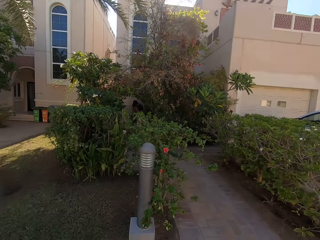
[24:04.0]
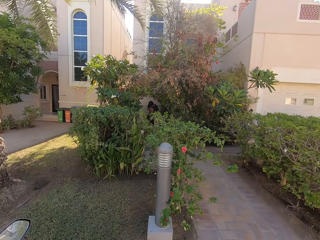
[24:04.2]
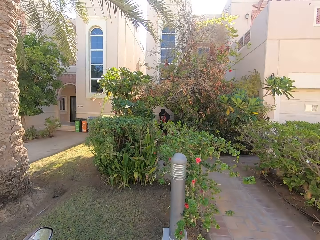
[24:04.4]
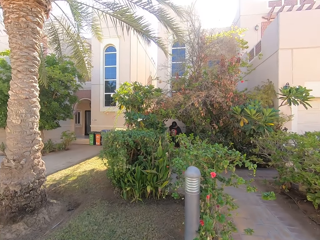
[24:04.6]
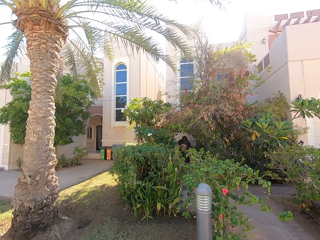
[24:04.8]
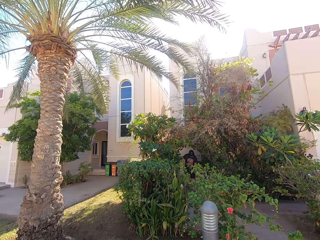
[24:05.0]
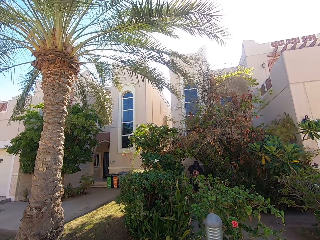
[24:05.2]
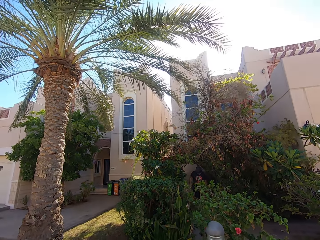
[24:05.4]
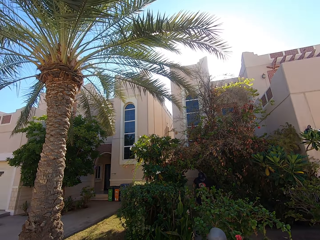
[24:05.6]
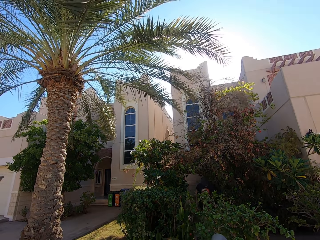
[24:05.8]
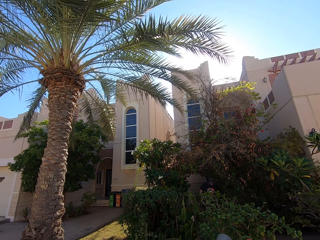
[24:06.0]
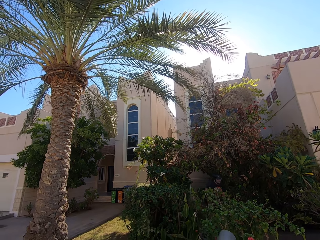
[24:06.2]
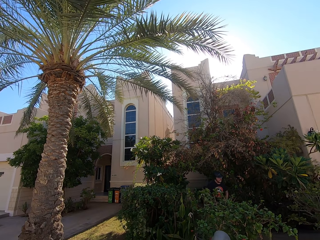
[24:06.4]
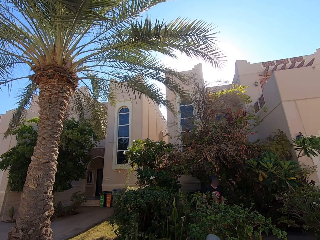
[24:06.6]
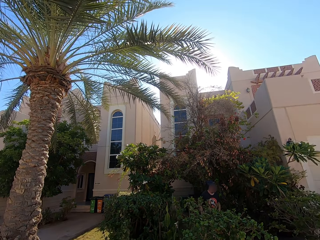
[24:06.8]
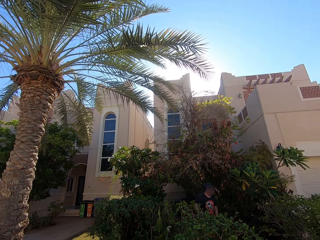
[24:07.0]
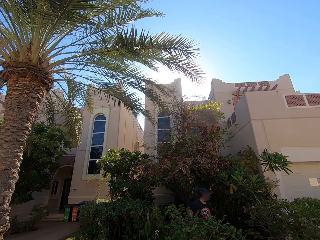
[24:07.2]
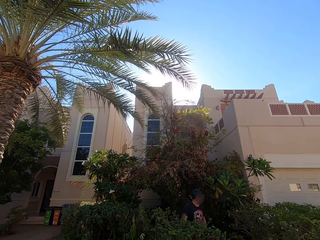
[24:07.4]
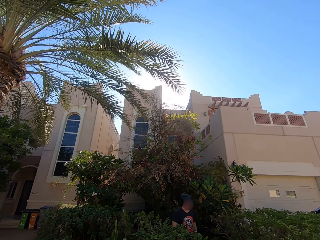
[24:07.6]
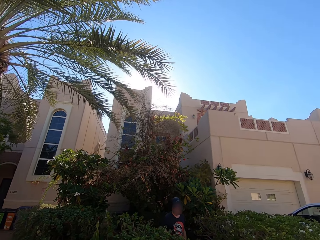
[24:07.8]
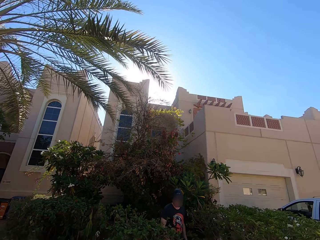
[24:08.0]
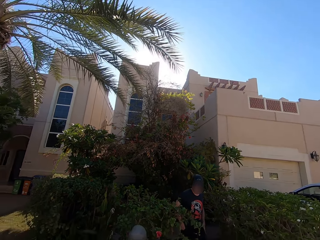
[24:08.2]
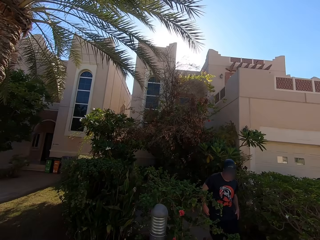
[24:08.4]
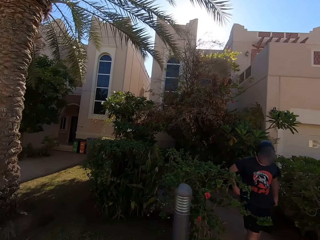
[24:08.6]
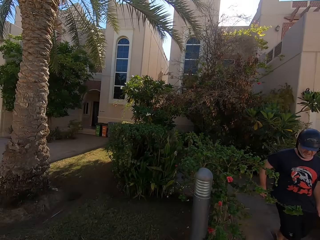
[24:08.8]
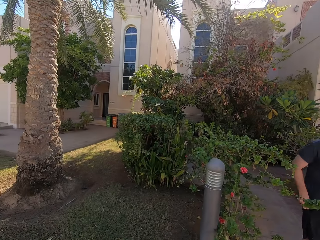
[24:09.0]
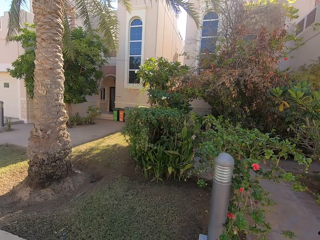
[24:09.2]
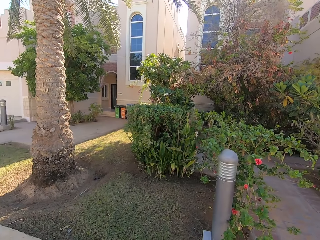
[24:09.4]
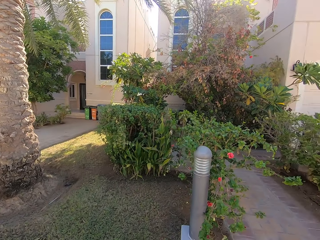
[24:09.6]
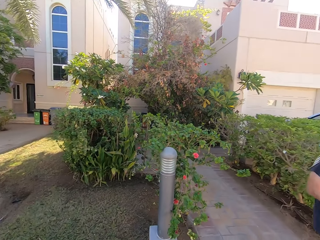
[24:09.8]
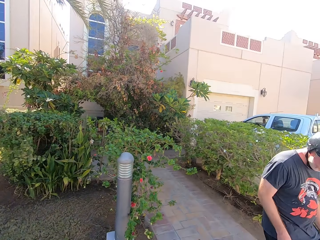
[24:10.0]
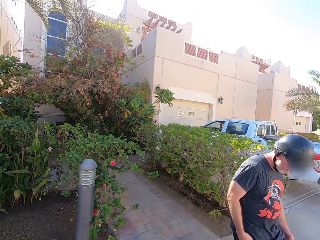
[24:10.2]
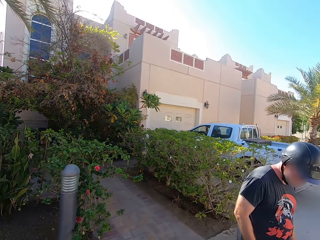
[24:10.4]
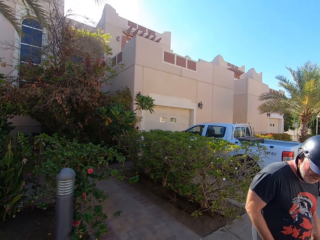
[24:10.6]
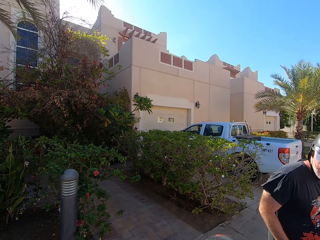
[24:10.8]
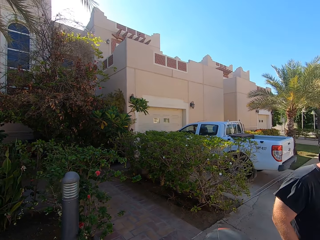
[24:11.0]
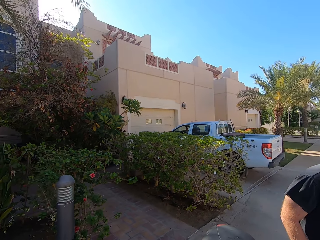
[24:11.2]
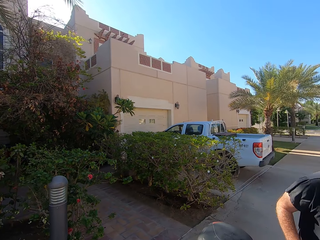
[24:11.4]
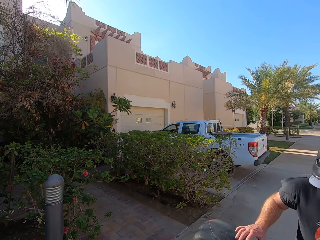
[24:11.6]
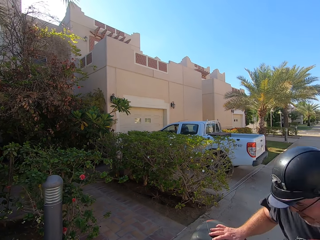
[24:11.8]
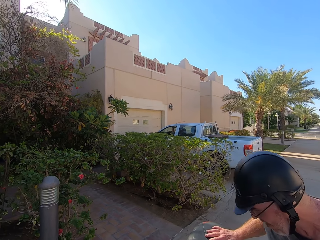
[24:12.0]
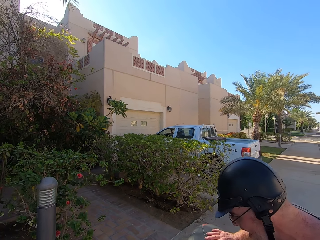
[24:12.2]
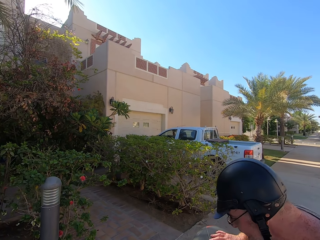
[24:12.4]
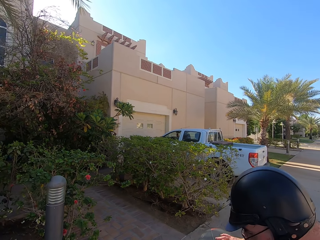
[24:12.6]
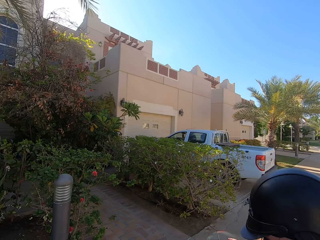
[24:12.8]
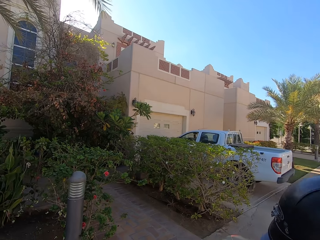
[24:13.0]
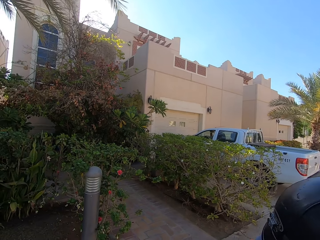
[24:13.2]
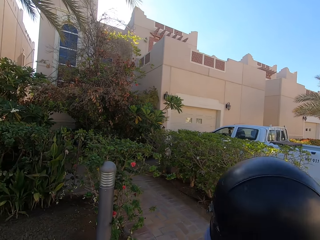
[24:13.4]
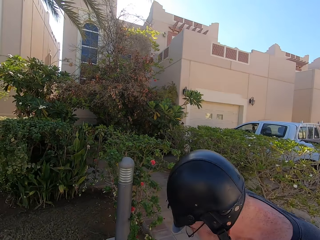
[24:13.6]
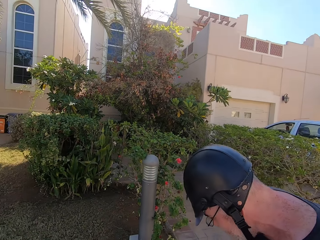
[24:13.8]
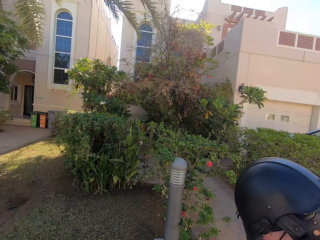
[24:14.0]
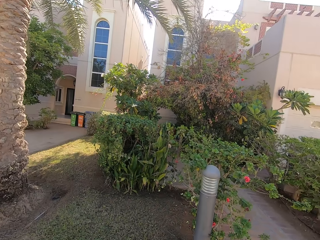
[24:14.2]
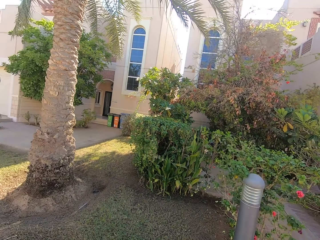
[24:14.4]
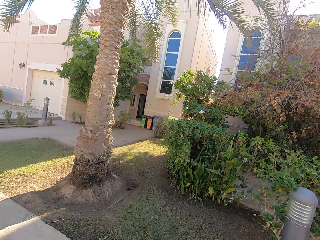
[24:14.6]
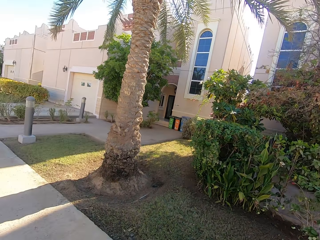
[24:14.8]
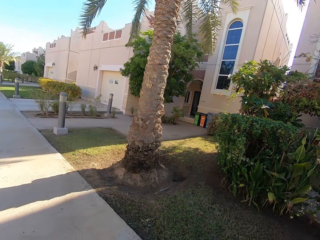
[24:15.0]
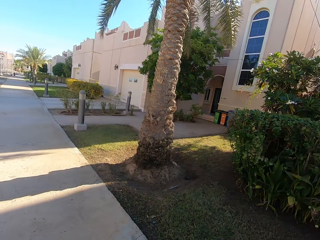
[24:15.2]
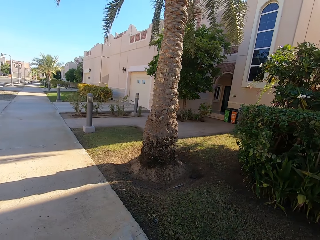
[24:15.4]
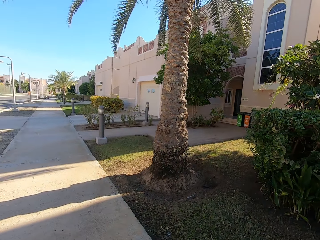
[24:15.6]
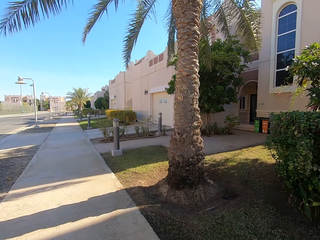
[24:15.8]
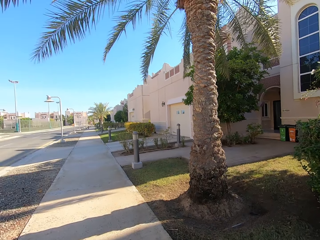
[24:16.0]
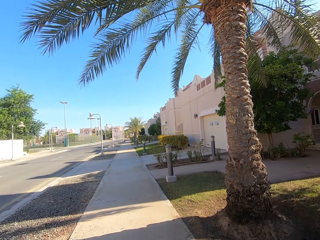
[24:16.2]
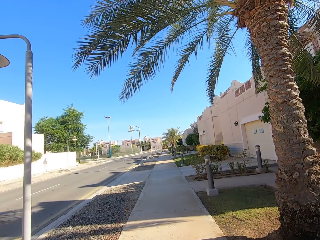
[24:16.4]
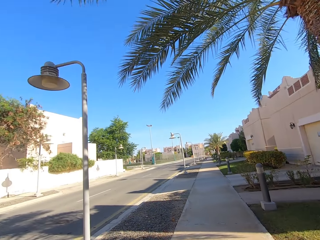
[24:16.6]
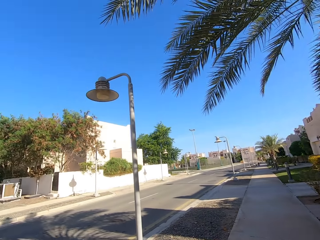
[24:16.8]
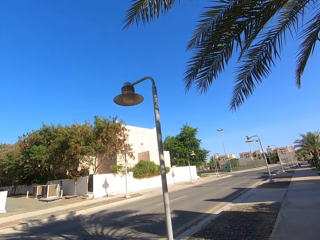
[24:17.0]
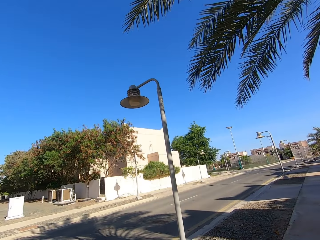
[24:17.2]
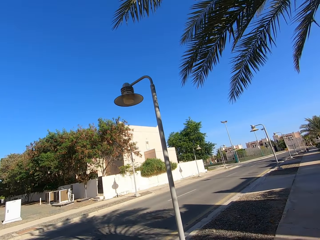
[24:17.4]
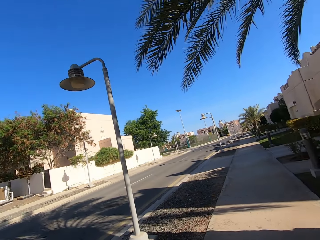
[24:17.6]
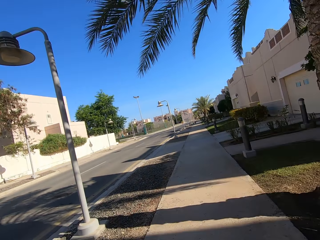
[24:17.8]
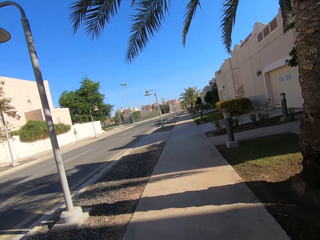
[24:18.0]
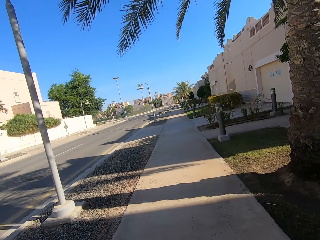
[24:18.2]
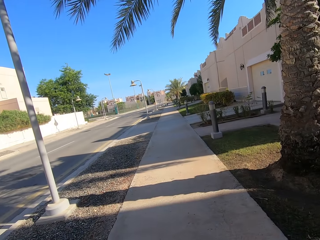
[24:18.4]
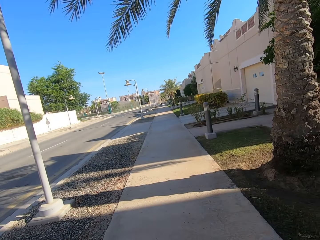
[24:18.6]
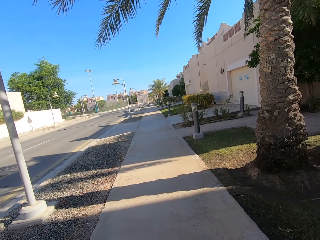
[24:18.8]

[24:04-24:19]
A man walks away from a building. The man boards a motorcycle. The camera wearer looks around.

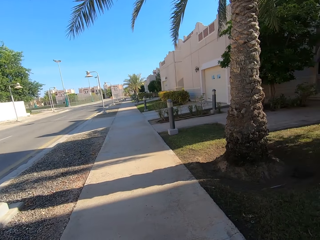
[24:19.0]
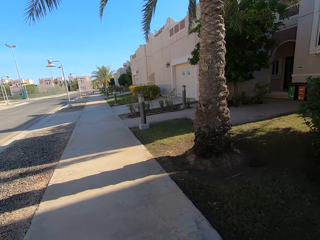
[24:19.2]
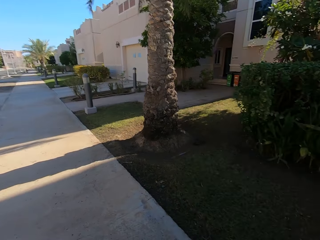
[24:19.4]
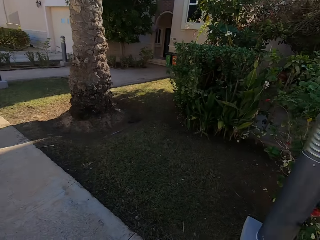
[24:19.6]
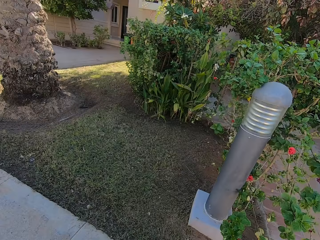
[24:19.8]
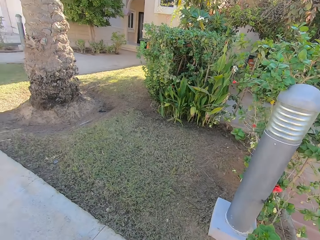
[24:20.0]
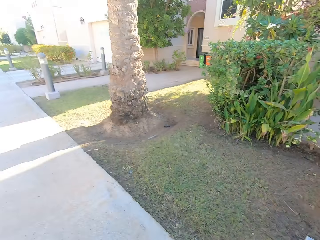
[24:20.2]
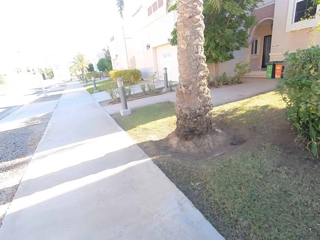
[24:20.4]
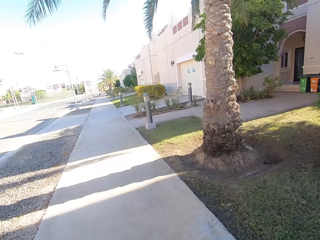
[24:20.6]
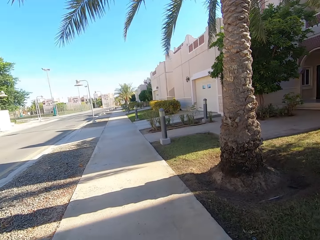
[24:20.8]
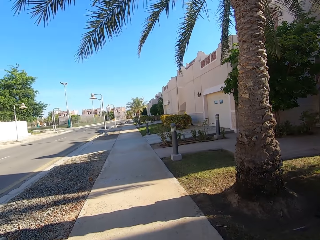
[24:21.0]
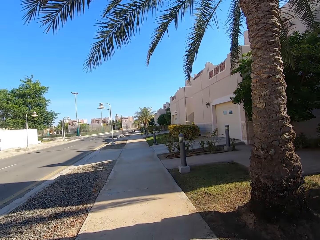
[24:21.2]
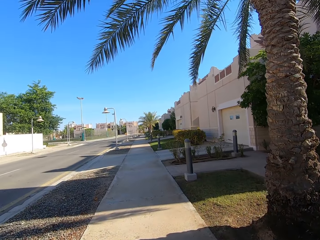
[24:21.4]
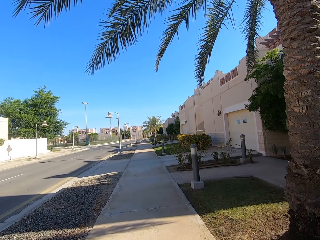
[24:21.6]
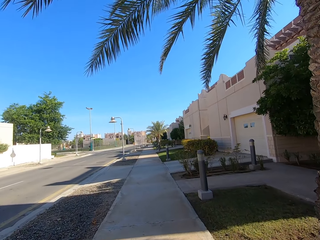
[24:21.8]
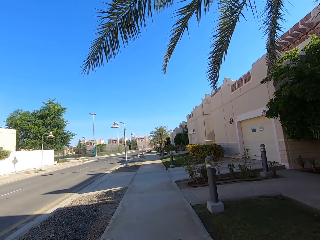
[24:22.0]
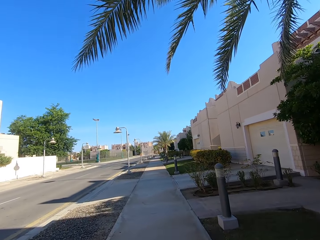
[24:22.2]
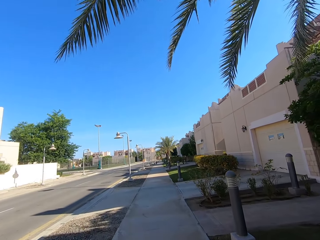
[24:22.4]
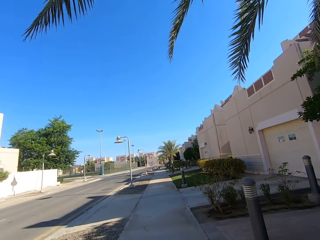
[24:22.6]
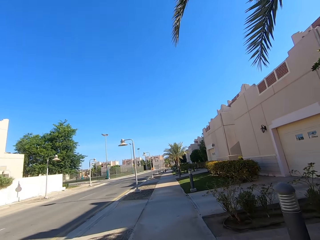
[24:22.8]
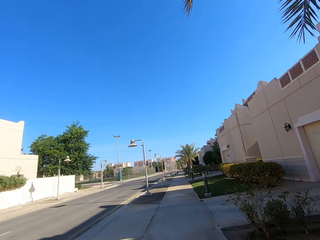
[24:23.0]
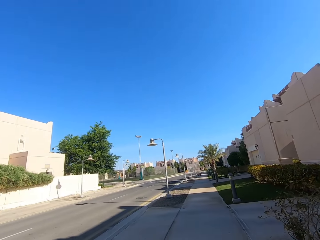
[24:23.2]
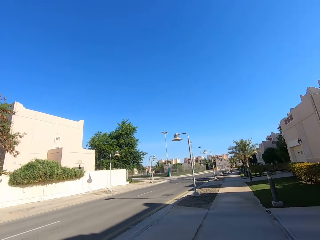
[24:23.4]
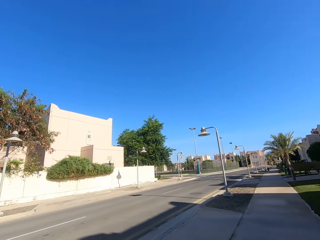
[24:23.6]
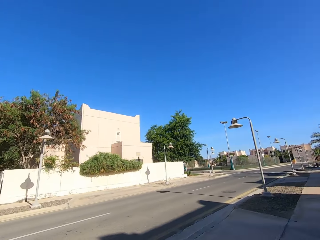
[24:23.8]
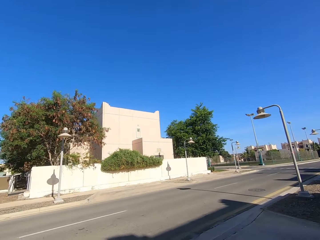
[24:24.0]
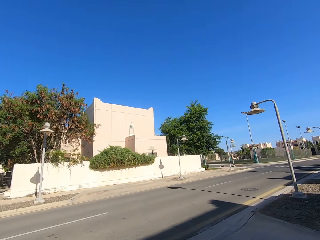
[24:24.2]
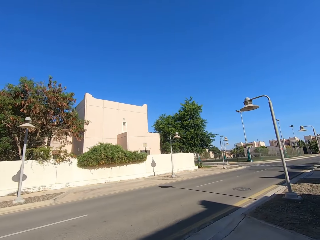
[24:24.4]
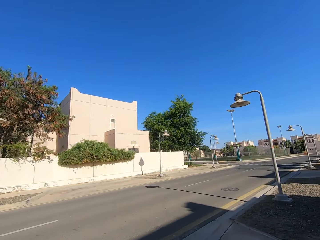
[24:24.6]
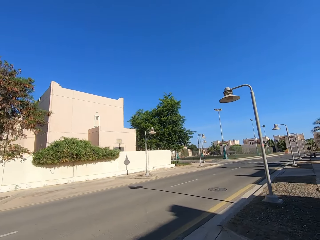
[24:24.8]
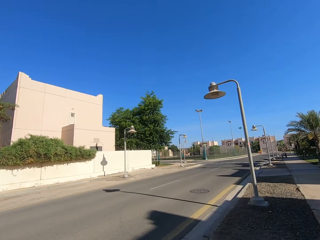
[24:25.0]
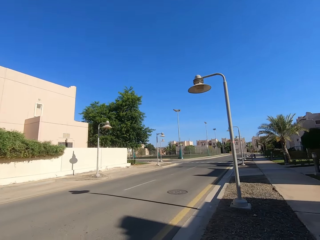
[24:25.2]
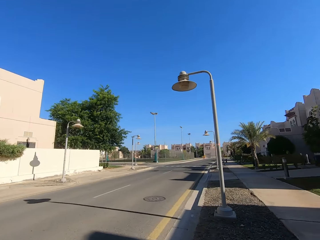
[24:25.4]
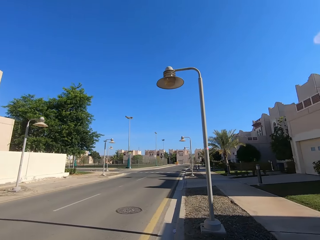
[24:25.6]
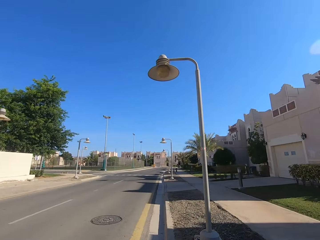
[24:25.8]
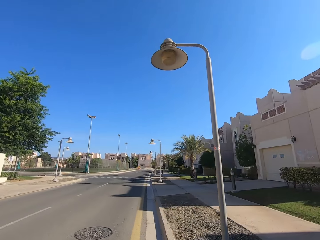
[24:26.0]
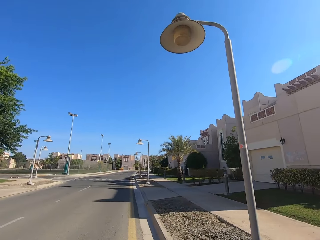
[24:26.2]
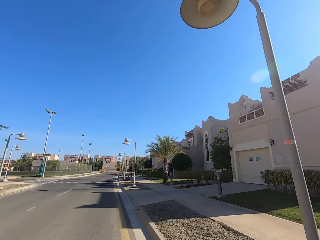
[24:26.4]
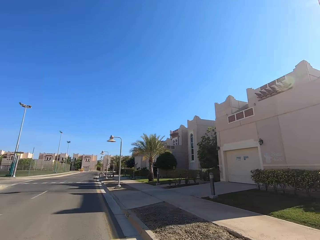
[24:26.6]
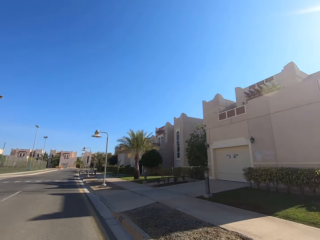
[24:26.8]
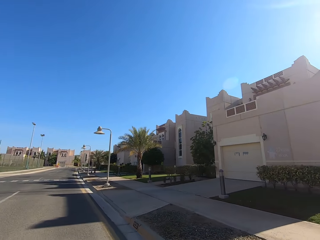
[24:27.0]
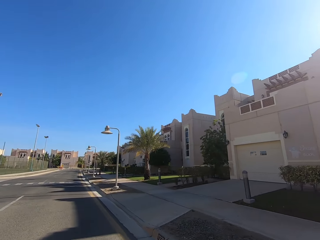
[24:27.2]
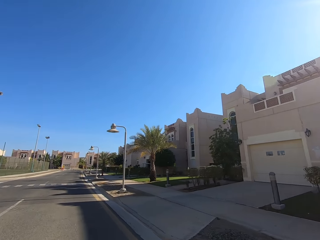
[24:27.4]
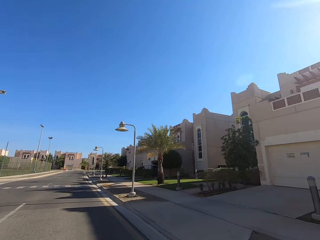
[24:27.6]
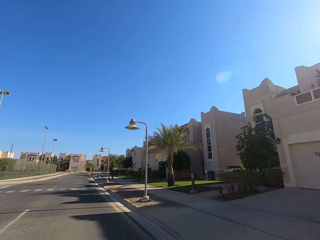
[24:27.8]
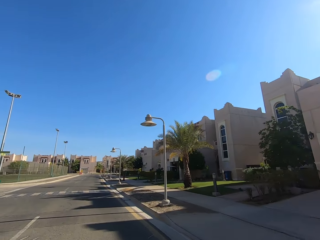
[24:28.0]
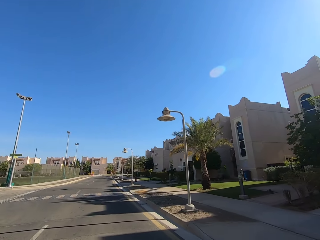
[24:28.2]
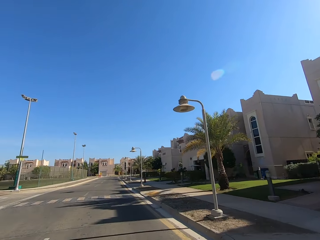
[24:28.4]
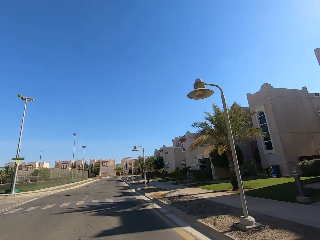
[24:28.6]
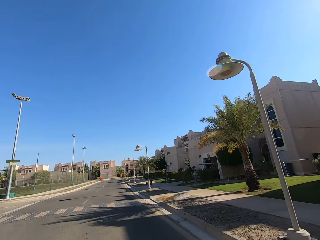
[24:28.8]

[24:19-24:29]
The camera wearer rides a motorcycle on the road.
